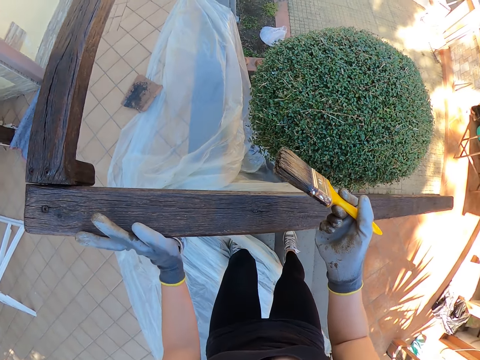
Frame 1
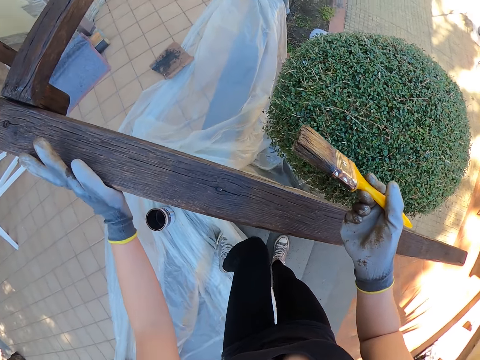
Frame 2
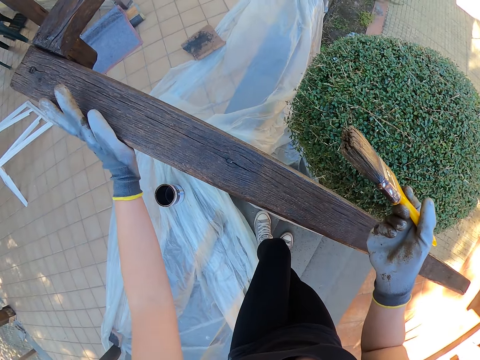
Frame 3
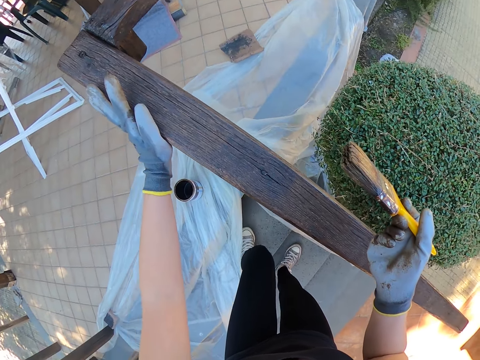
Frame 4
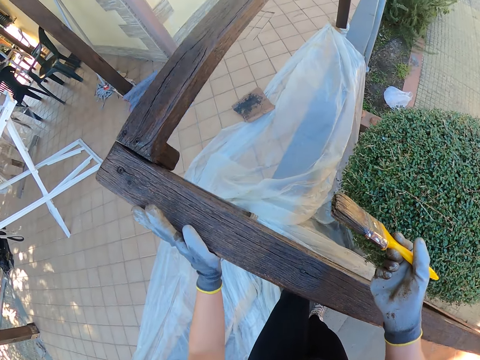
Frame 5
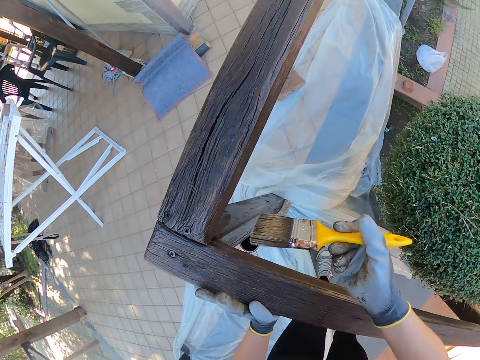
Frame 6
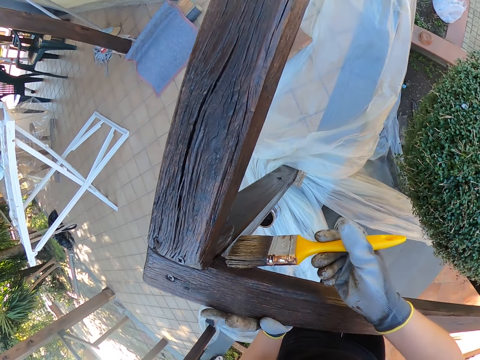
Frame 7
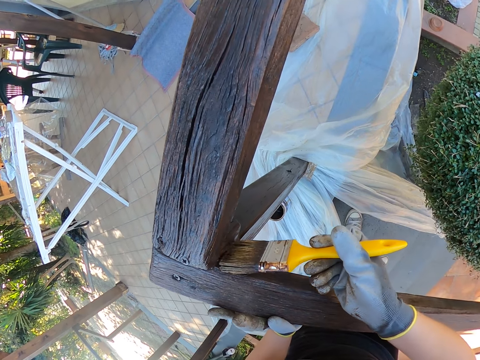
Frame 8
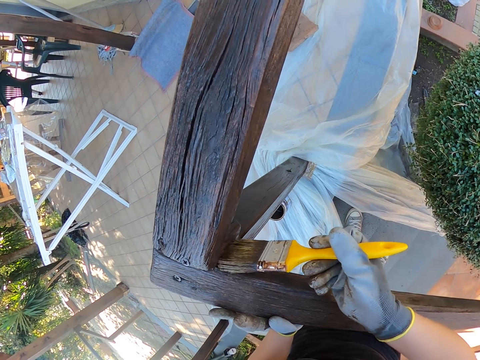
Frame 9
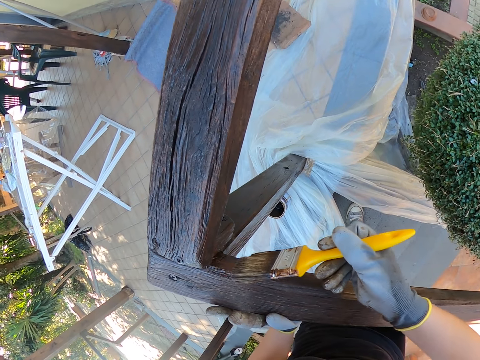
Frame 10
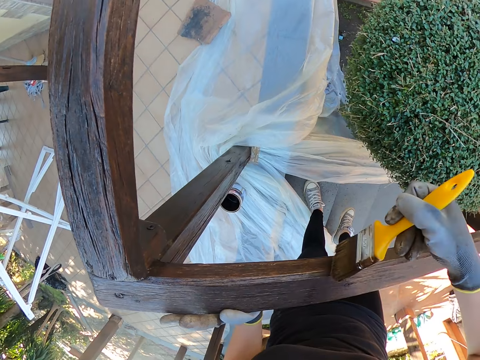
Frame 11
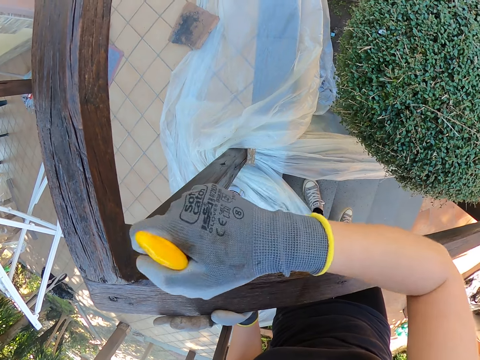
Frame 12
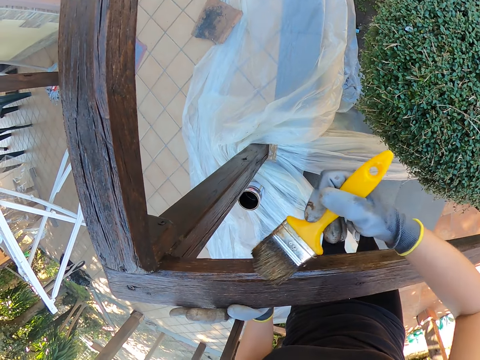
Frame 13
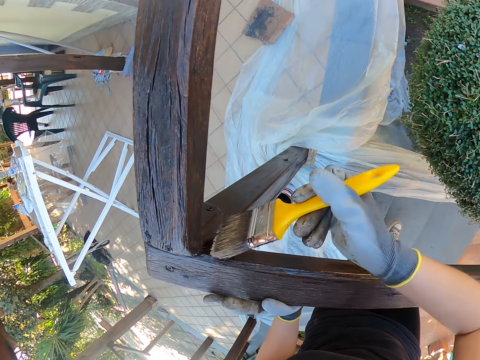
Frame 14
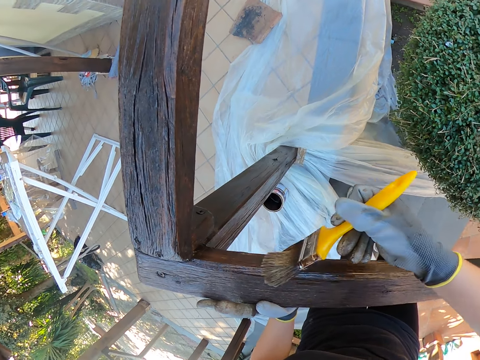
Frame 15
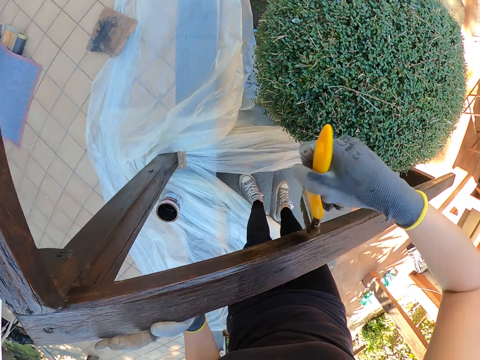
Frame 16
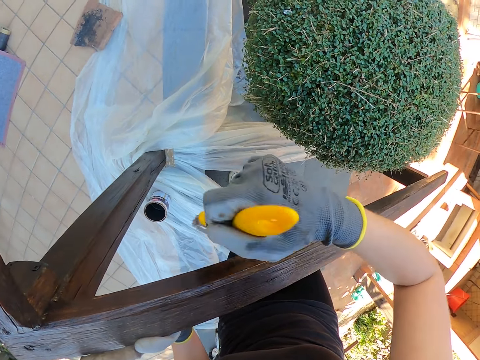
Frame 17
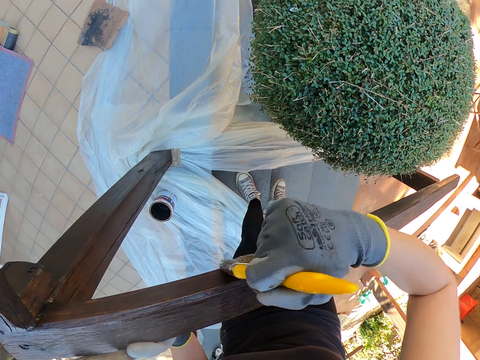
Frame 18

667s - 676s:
The camera wearer steps down the staircase. He kicks the nylon with his left leg. He paints the exterior wooden hand rail.

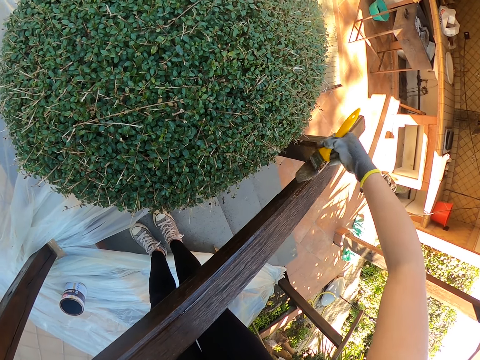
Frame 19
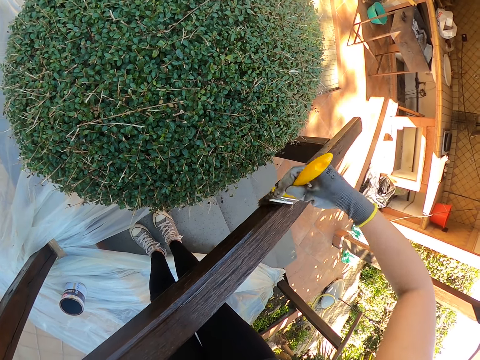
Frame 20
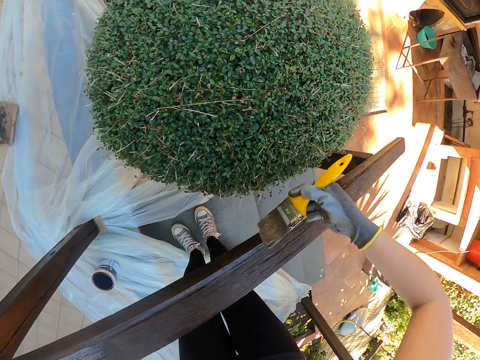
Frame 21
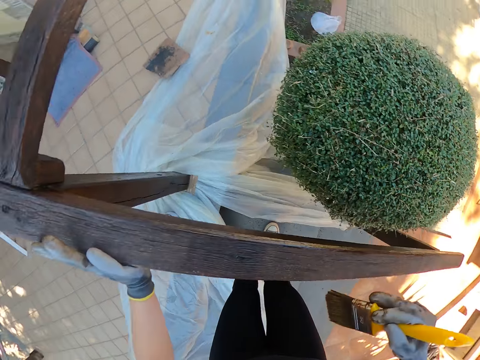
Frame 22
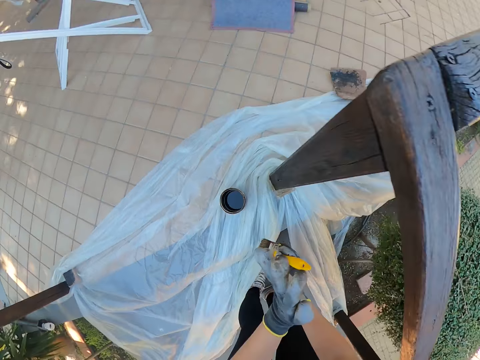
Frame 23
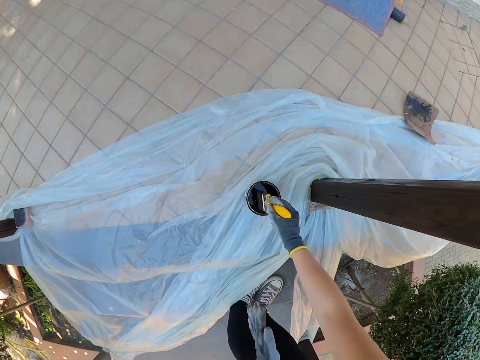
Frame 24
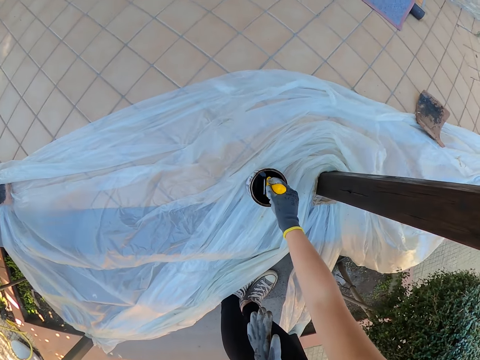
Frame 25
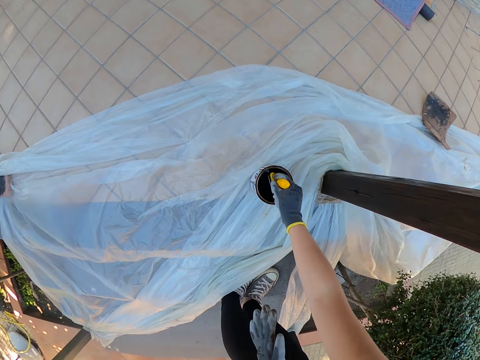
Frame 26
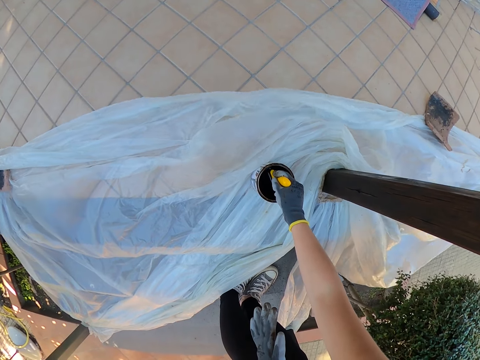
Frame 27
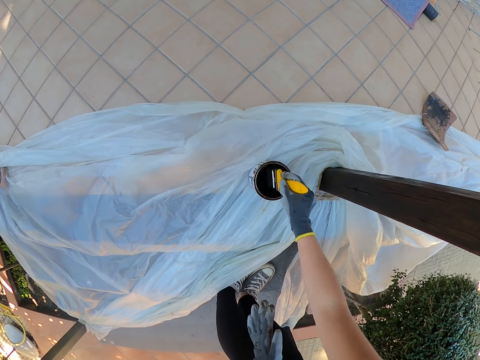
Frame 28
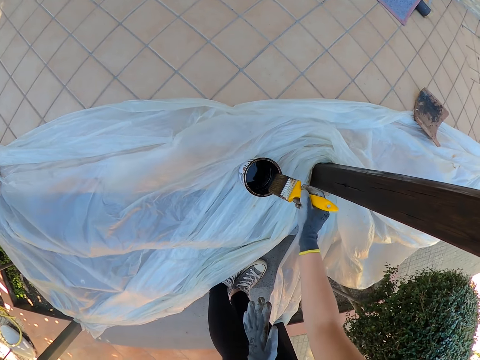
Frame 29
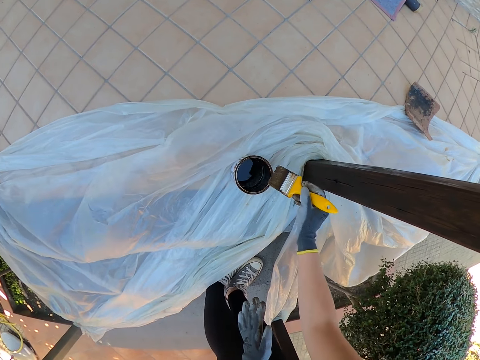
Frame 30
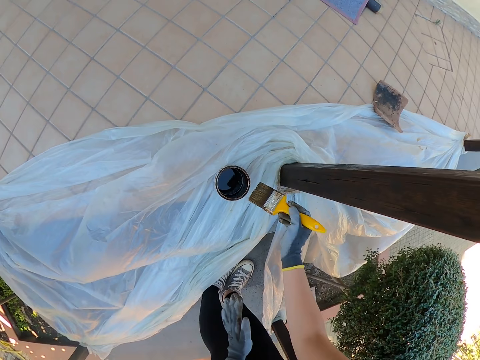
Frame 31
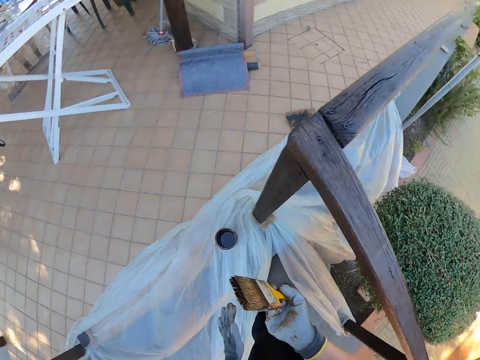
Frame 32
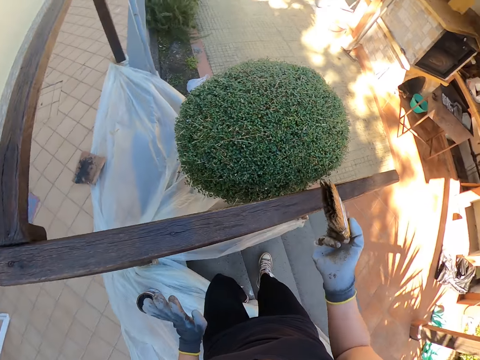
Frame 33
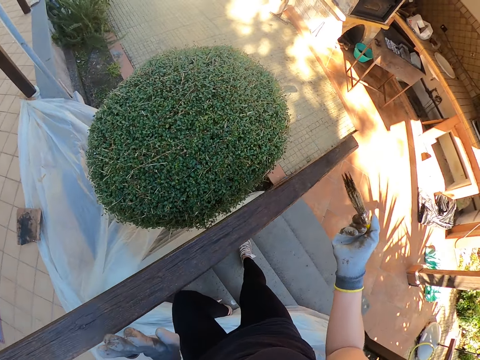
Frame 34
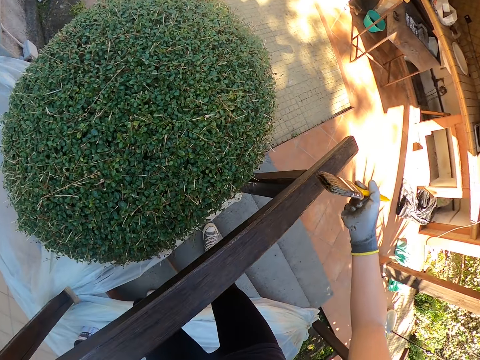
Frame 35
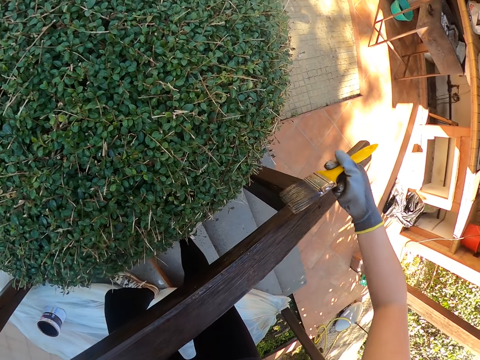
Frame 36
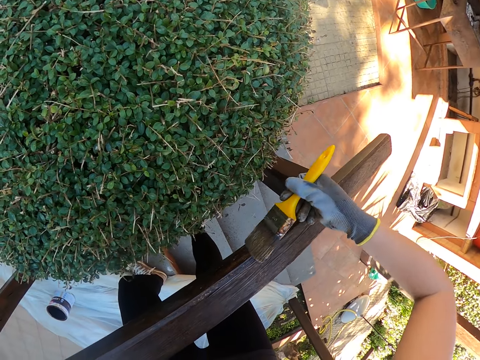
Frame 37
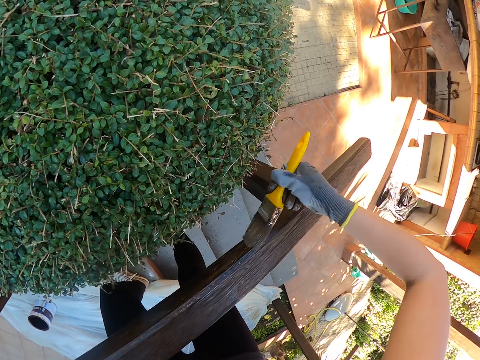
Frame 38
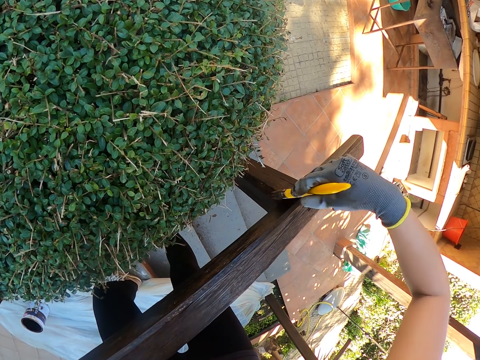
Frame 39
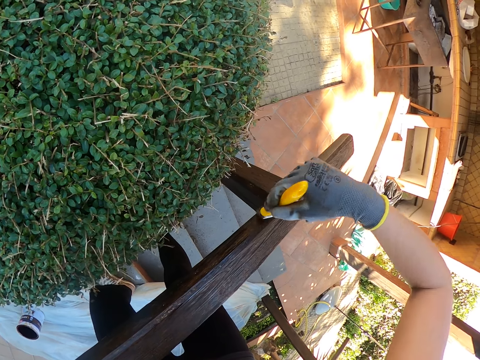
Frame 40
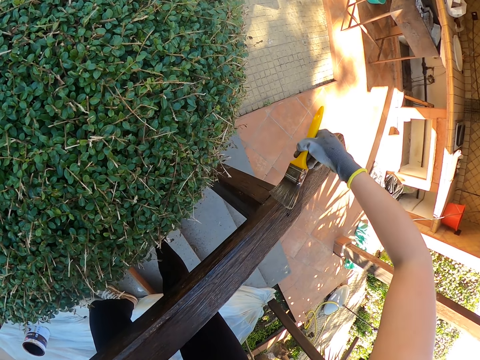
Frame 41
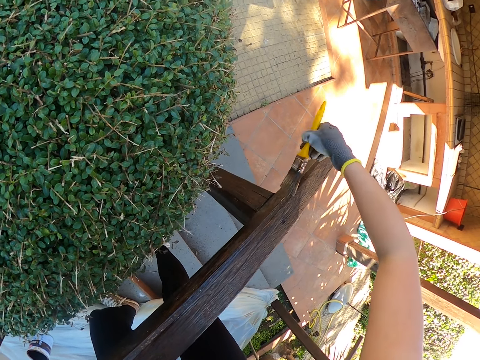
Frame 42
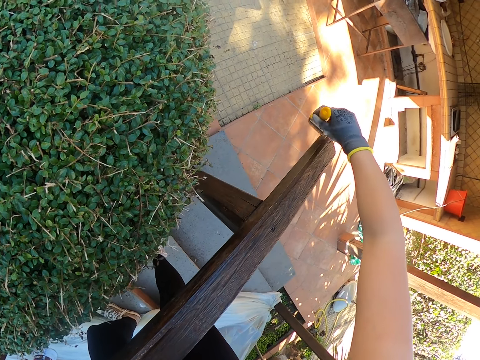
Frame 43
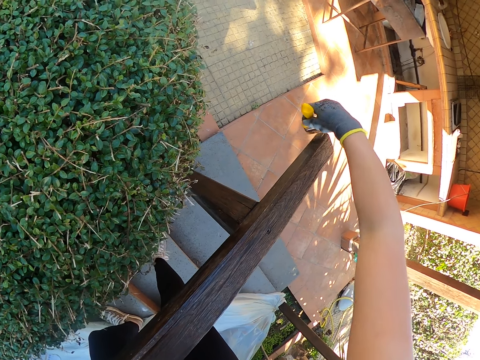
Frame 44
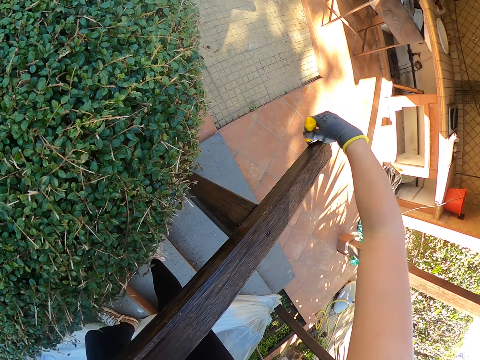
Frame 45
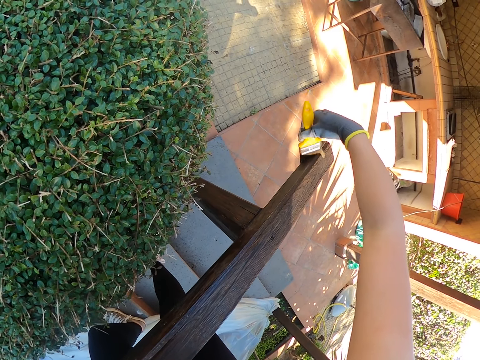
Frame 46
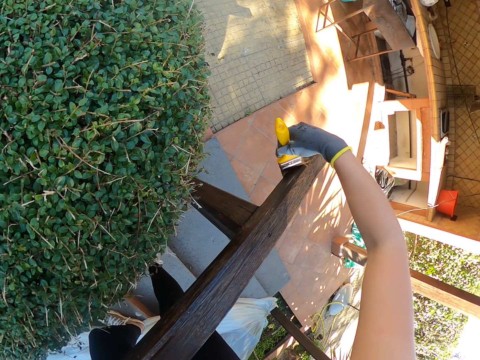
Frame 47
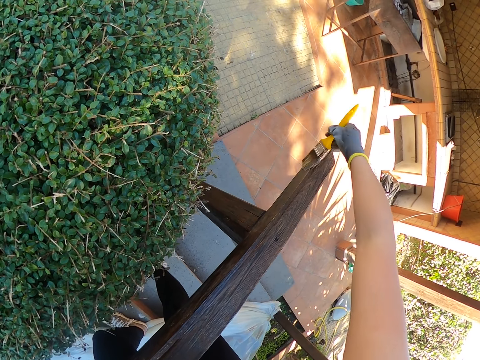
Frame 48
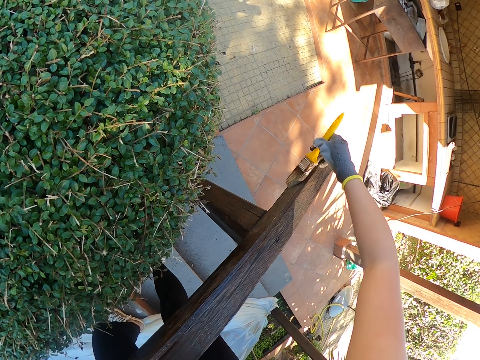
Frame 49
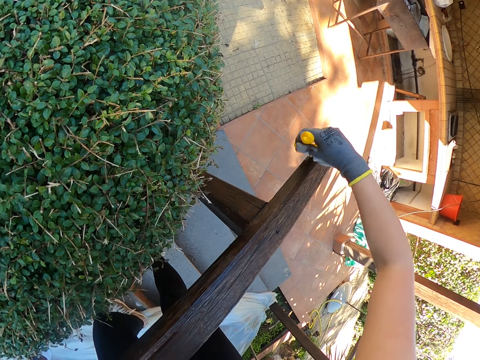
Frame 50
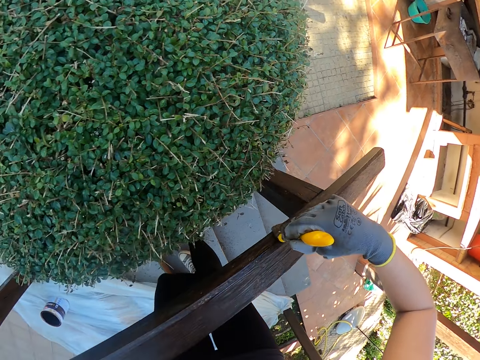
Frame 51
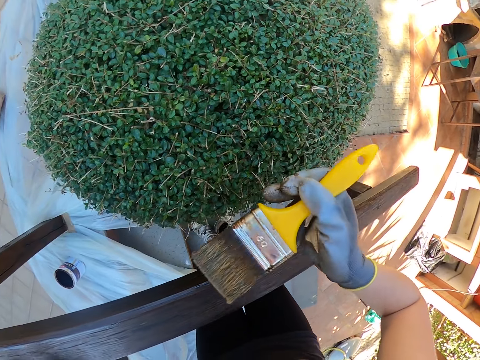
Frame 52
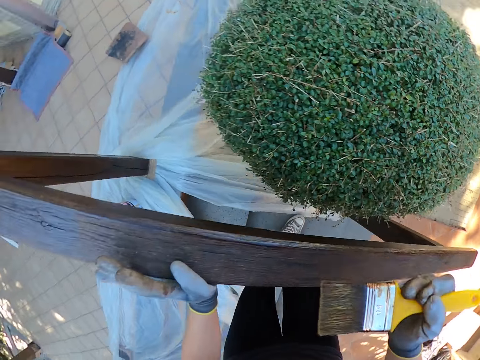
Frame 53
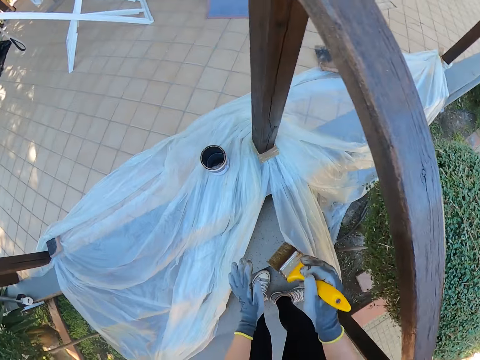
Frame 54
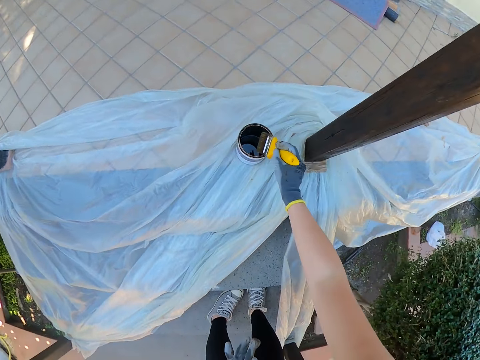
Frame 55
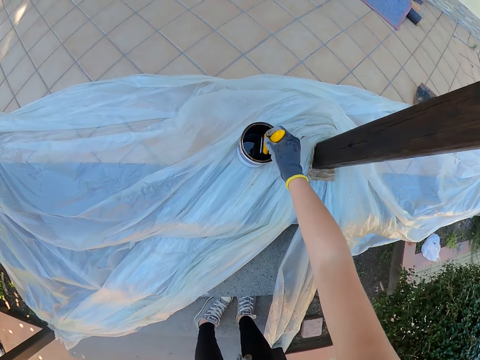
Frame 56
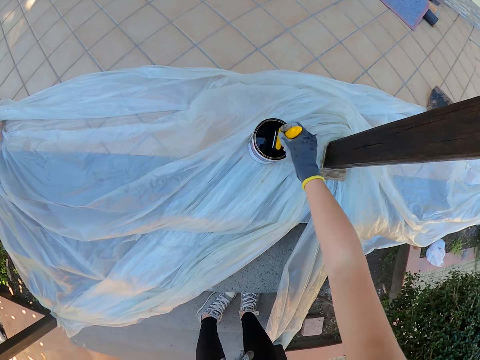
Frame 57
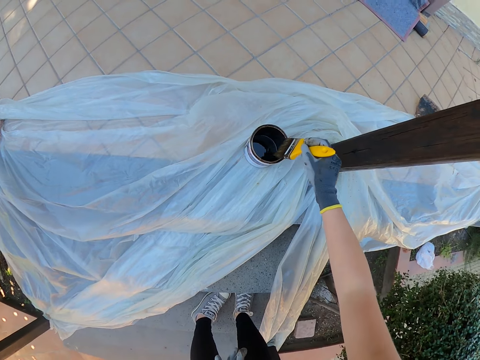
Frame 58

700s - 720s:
The camera wearer turns around. They stop painting. They bend downwards. They dip the paint brush in the can of paint. They drain the paint on the brush by the side of the paint can. They stand up and turn around. They paint the exterior wooden hand rail. They stop painting. They turn around. They bend downwards. They dip the paint brush in the can of paint.
